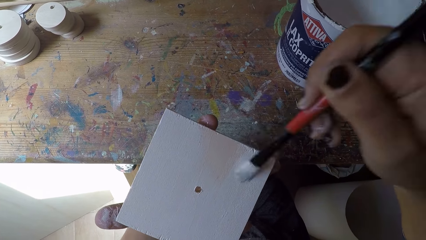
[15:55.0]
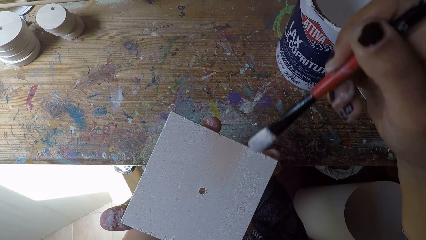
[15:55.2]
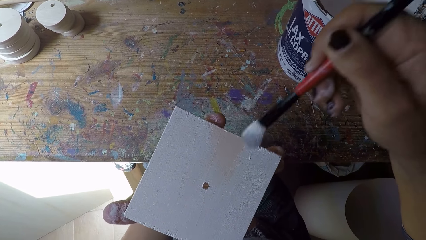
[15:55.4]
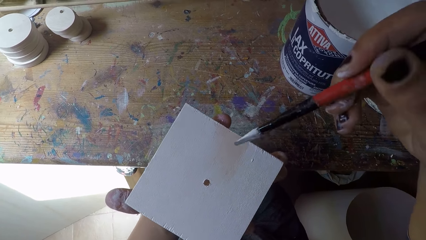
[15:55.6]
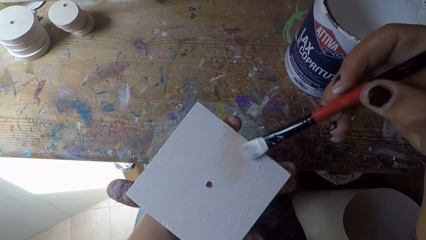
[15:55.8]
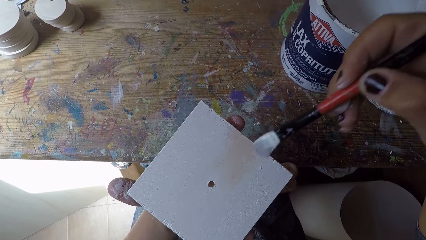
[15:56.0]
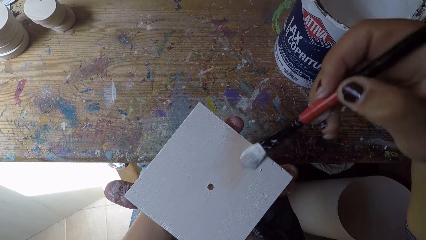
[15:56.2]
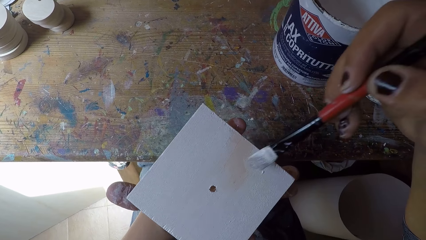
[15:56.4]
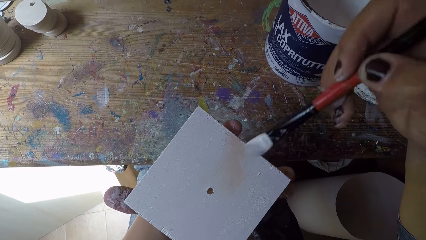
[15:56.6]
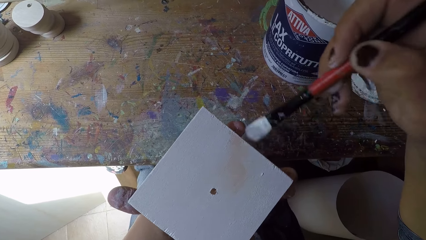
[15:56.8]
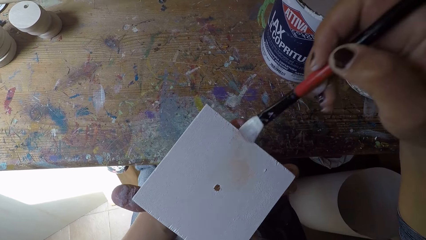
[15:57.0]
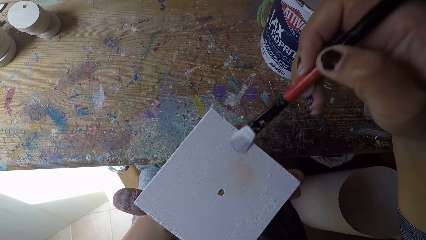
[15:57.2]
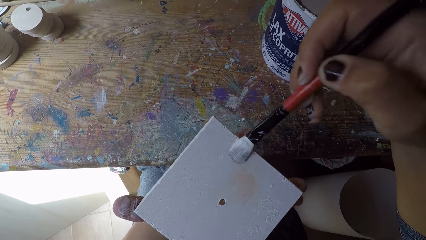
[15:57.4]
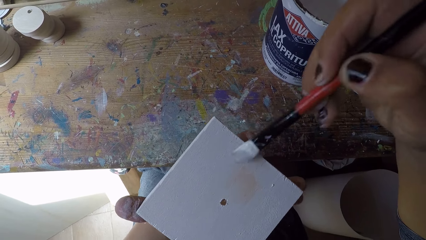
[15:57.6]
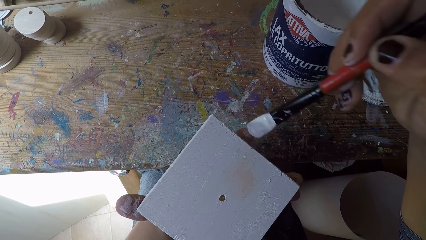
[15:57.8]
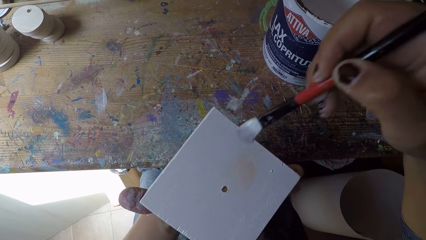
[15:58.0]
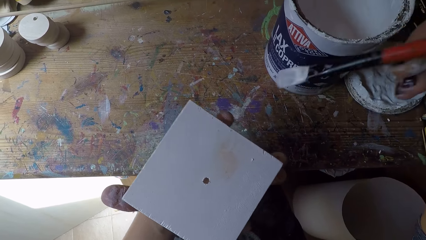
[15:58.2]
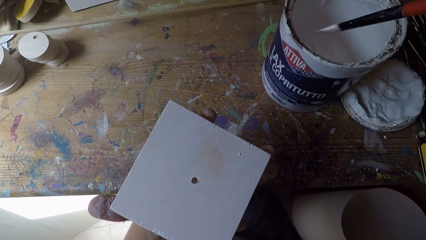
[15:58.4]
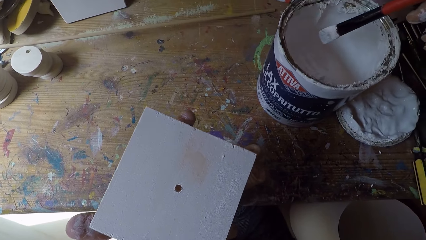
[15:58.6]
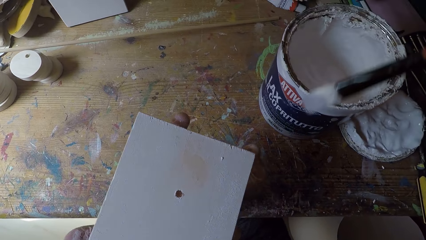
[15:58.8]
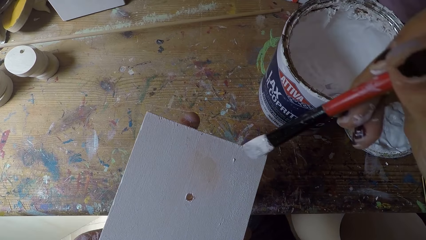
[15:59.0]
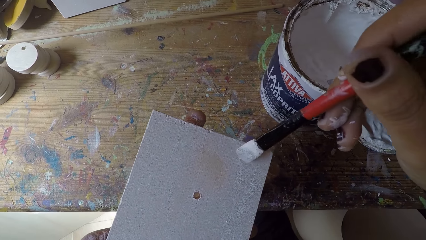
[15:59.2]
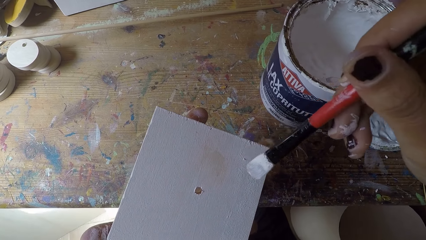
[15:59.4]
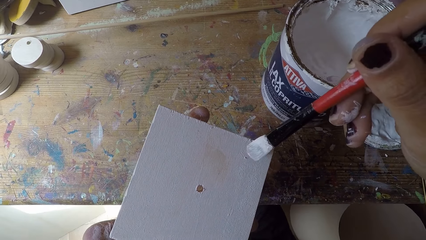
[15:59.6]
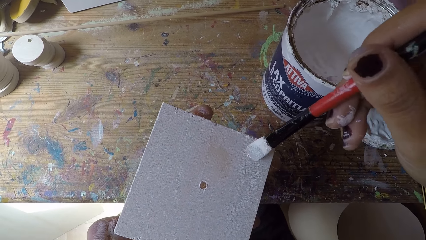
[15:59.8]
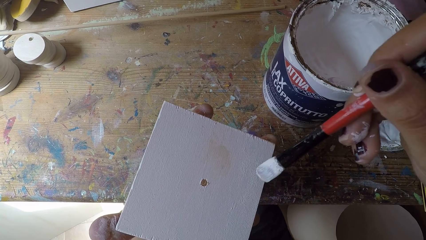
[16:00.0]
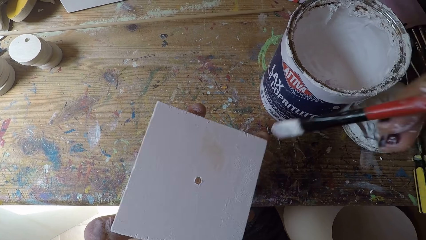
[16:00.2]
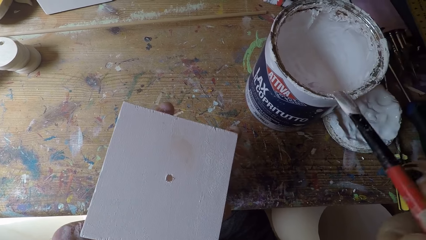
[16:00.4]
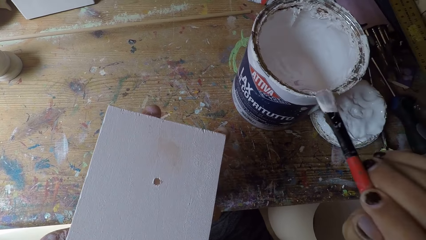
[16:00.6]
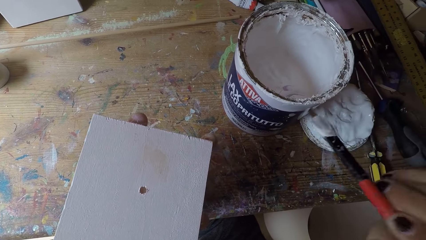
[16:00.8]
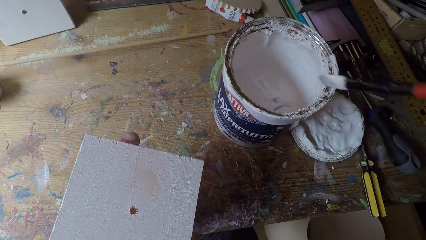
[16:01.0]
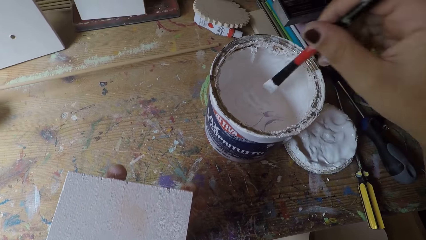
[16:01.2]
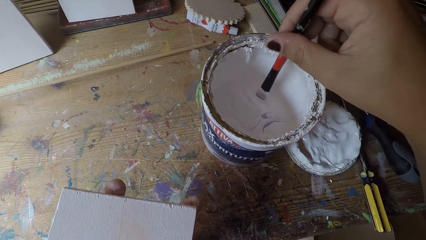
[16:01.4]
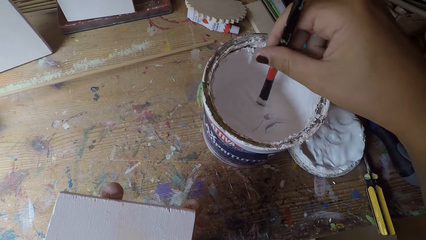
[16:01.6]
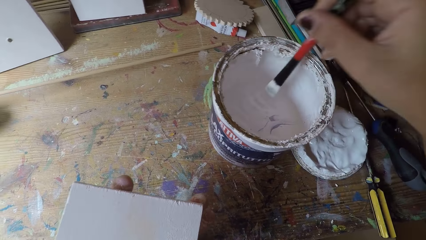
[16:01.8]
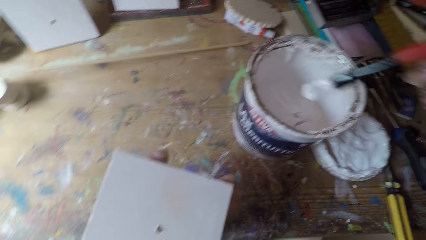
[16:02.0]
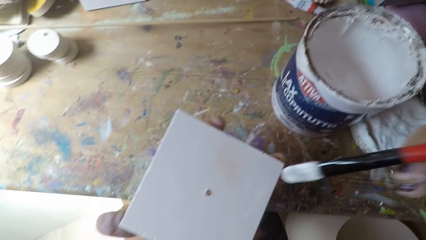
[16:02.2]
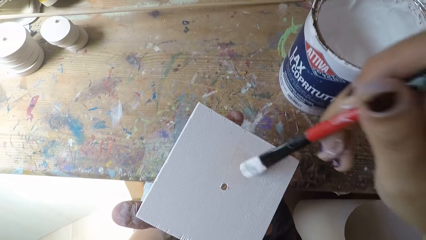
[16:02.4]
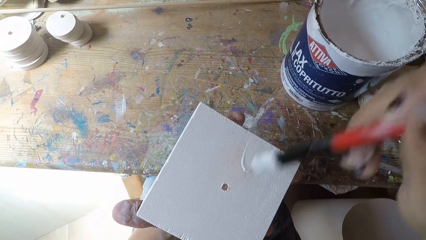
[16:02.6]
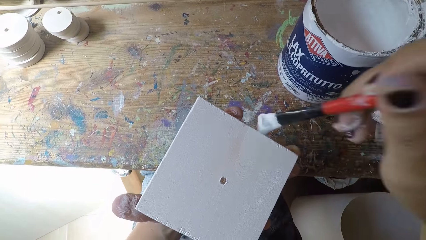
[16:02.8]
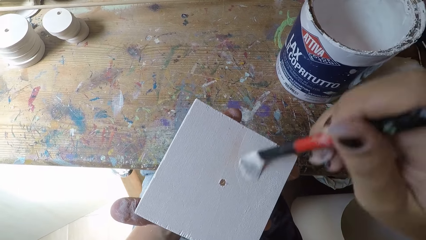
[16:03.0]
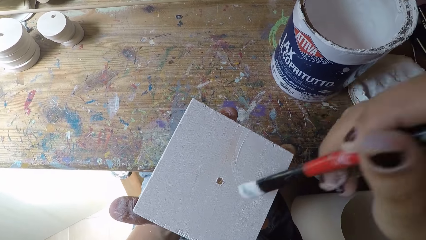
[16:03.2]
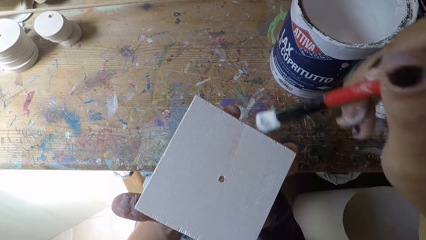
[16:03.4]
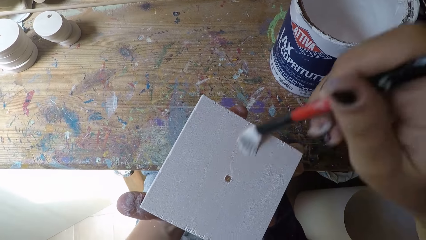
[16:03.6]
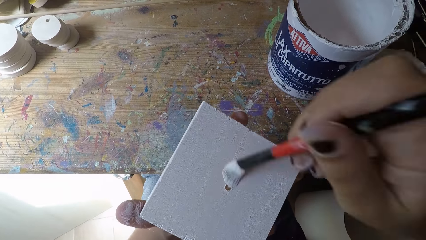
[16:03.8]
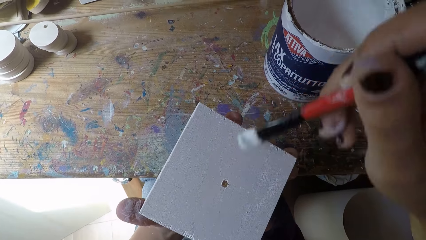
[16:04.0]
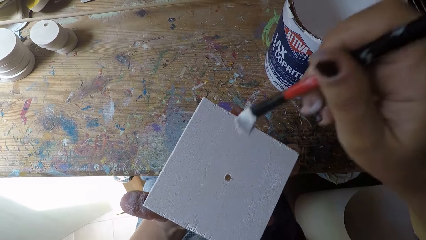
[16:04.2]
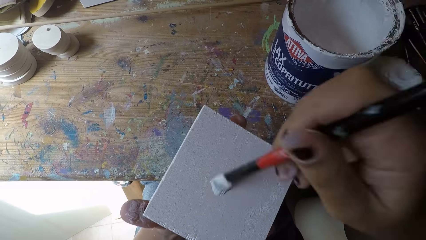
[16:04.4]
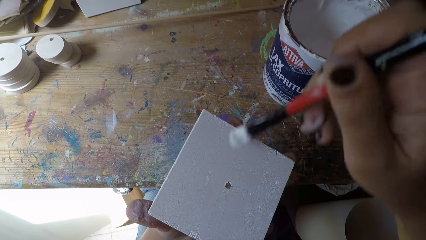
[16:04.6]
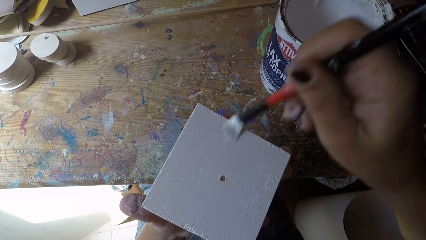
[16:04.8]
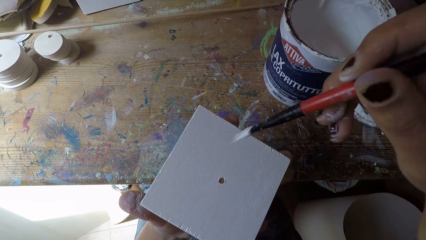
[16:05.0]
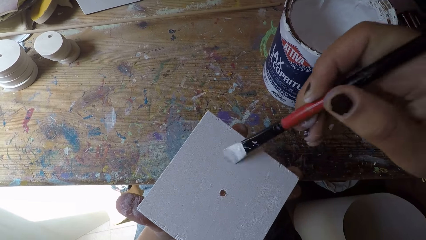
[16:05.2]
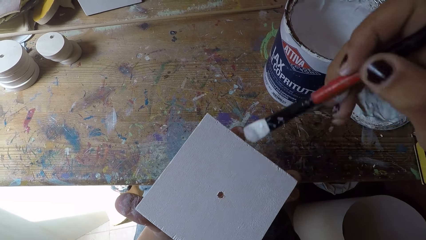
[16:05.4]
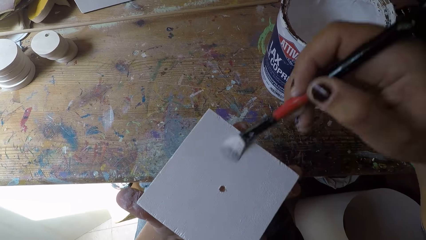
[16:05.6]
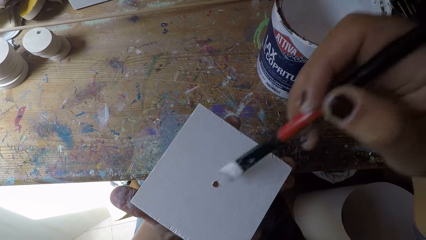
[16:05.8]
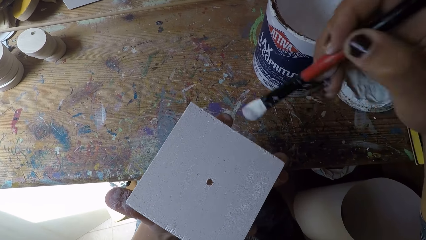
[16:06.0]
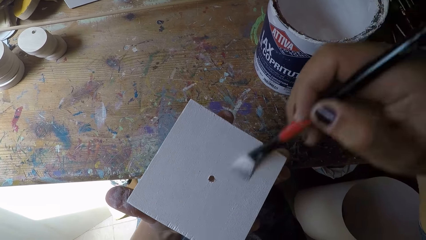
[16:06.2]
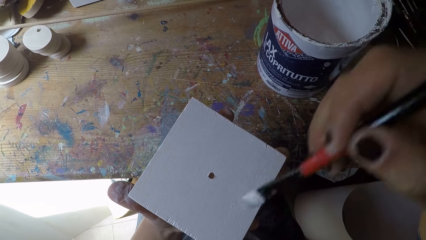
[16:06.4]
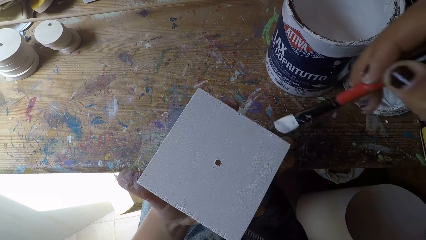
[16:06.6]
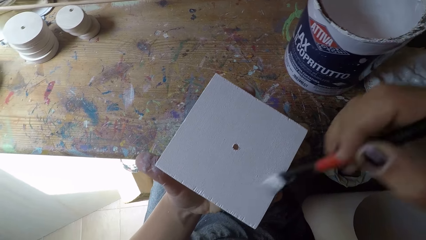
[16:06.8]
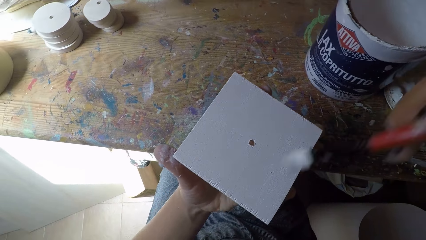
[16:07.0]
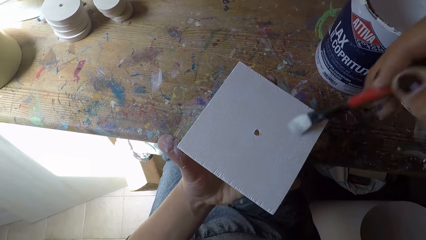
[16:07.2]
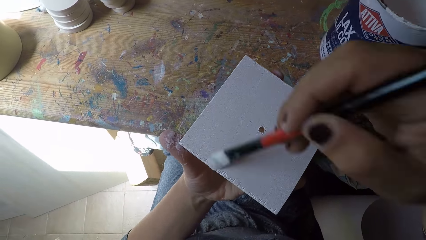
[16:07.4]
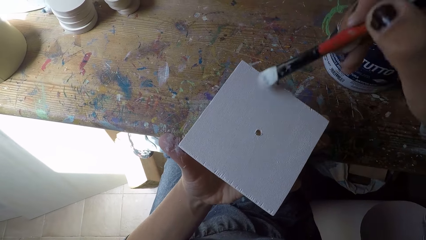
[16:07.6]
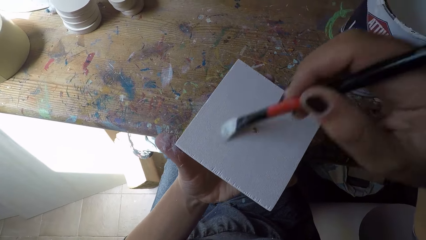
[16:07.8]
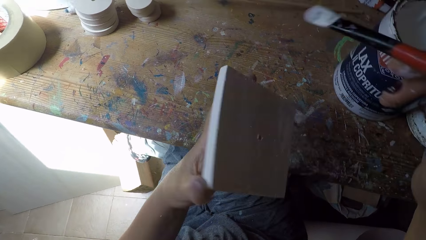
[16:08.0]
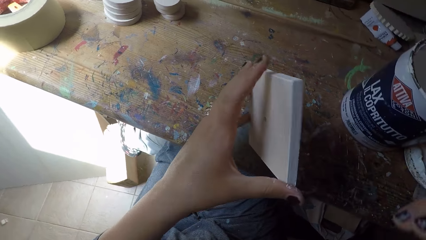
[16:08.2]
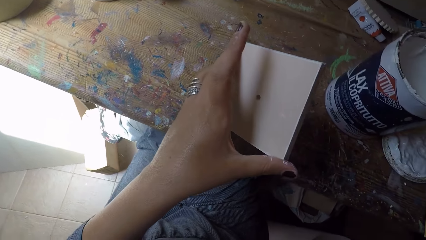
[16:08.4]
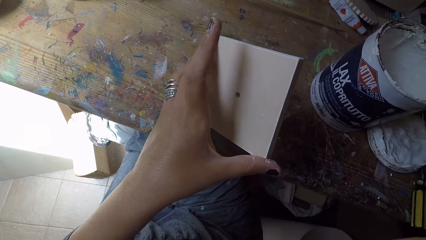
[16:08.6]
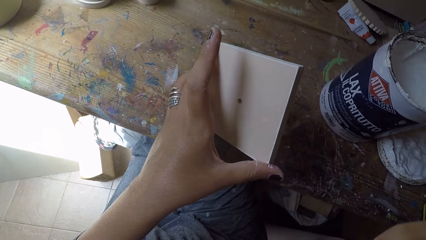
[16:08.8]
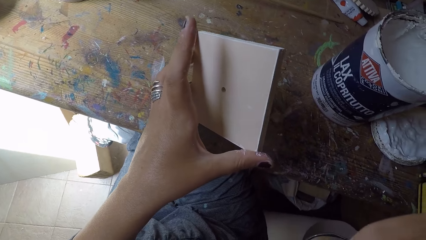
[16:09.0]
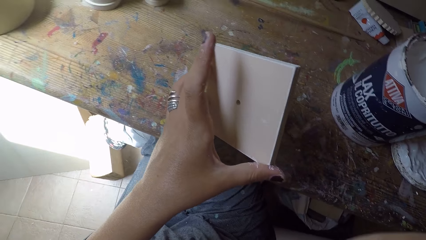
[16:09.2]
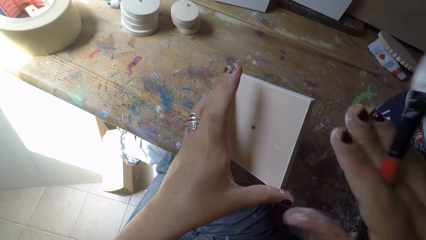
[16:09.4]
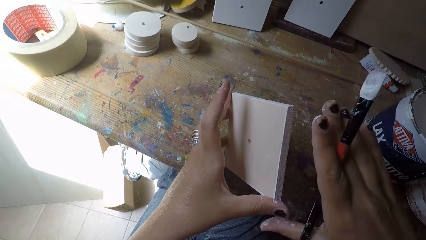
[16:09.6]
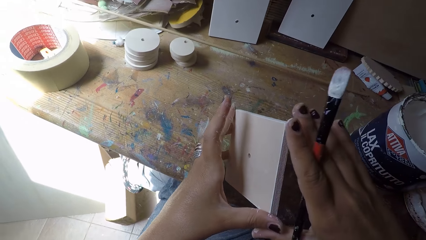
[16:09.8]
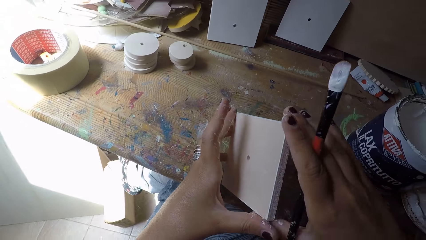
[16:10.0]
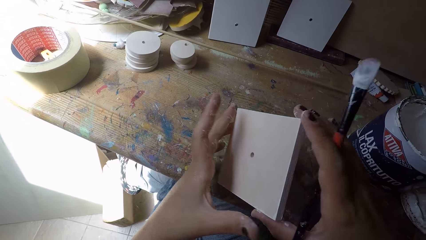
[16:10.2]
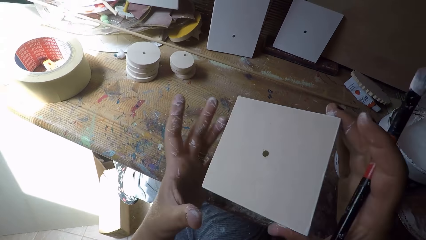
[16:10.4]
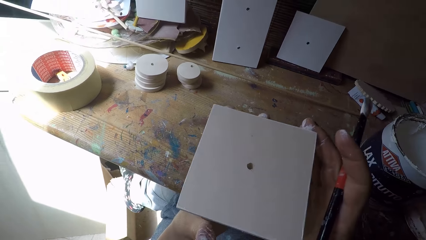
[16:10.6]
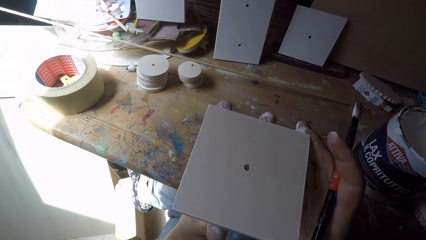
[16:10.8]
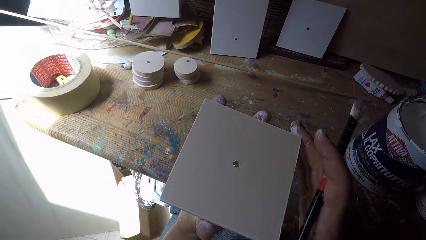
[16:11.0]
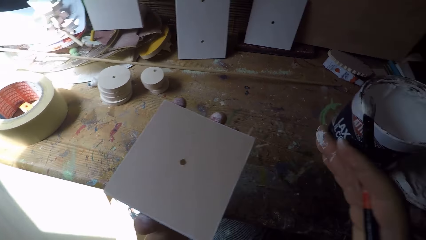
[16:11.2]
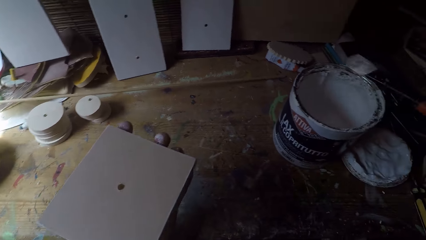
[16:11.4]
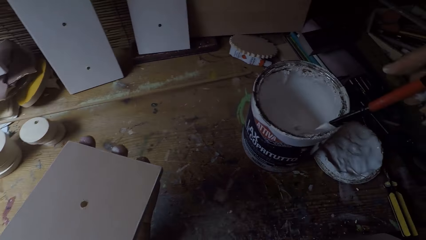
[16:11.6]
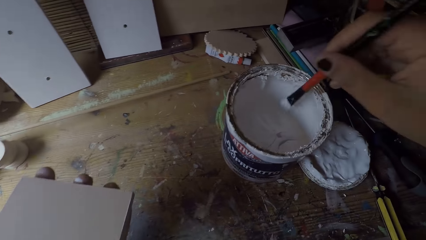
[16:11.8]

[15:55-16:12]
The camera wearer dips a paintbrush in the paint tin or paint can. He paints a cardboard or wooden plank with the paintbrush. He wipes the paintbrush in his right hand on the paint can. He dips the paintbrush in his right hand into the paint can. He paints the wooden plank with the paintbrush in his right hand. He flips the wooden plank with his left hand. He holds the wooden plank with his right hand. He holds the wooden plank with his left hand.
